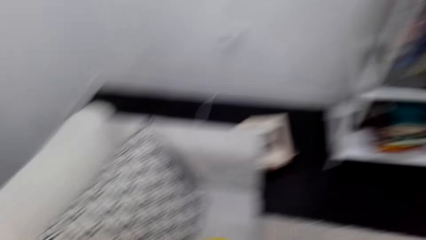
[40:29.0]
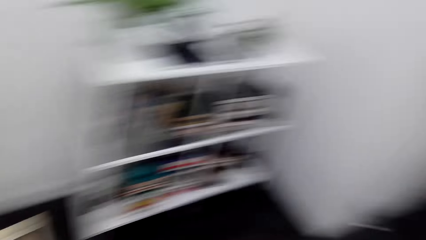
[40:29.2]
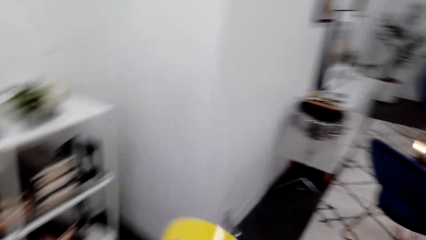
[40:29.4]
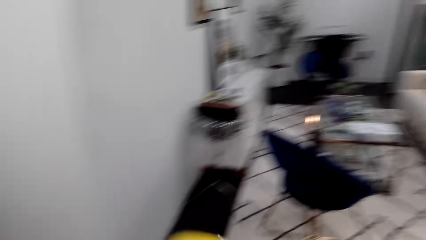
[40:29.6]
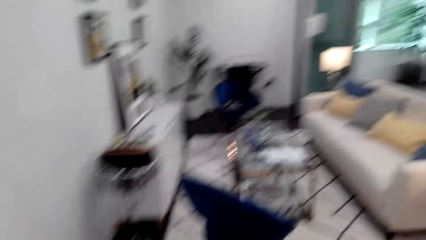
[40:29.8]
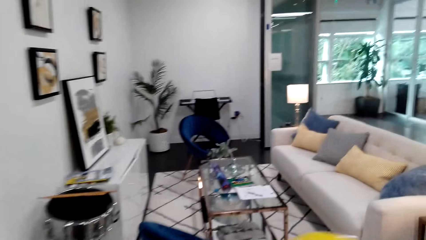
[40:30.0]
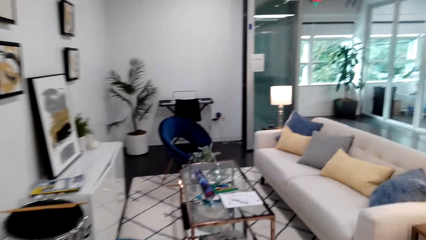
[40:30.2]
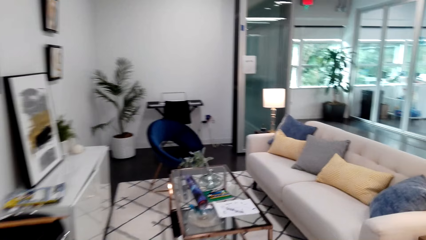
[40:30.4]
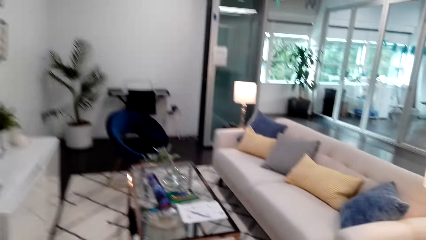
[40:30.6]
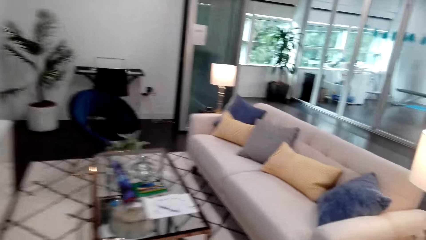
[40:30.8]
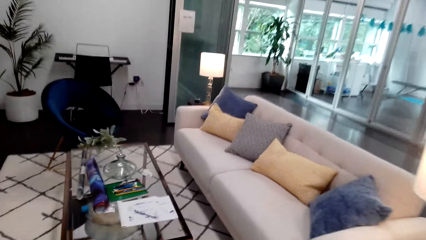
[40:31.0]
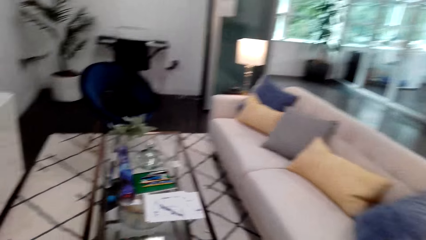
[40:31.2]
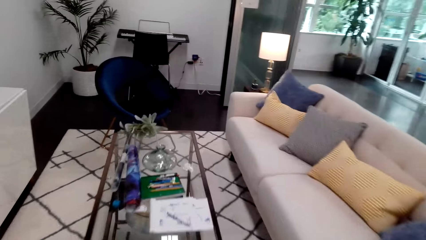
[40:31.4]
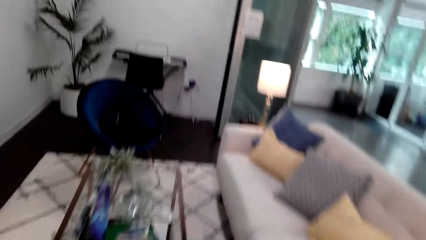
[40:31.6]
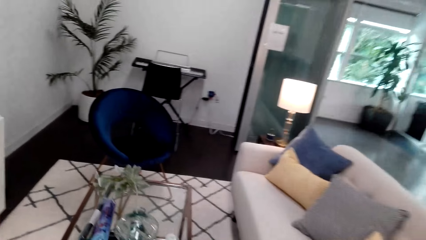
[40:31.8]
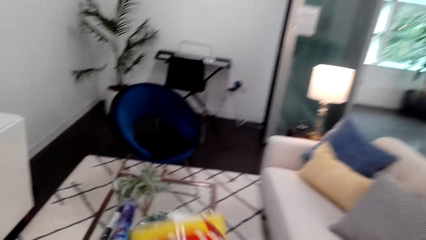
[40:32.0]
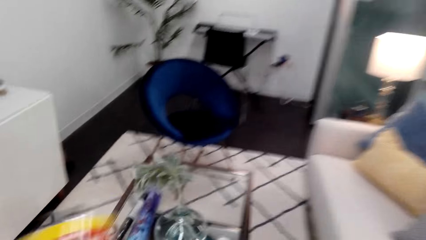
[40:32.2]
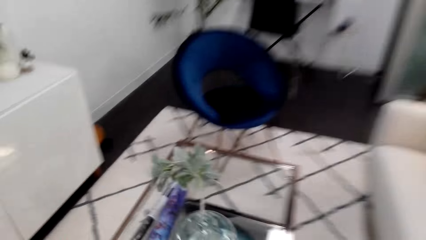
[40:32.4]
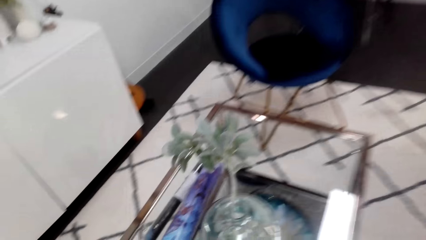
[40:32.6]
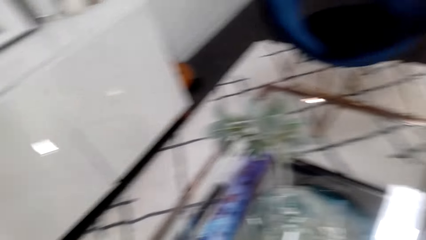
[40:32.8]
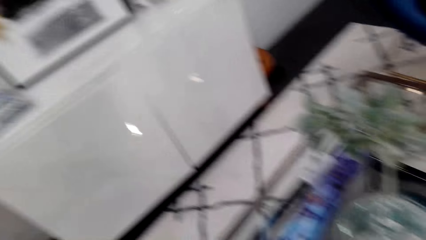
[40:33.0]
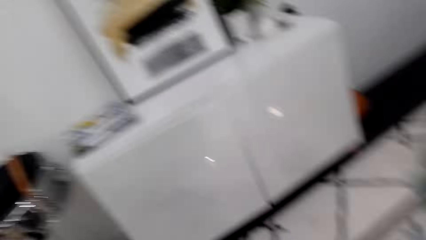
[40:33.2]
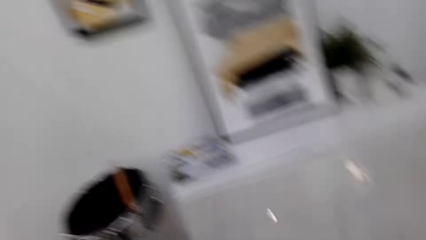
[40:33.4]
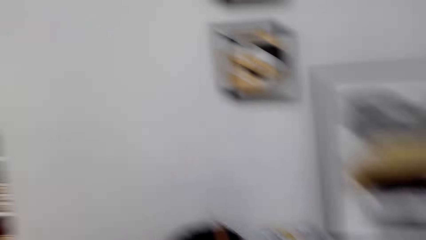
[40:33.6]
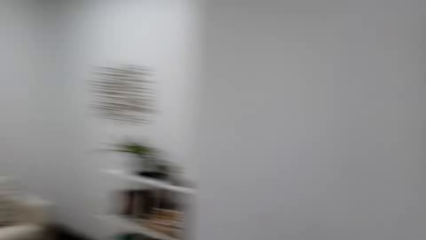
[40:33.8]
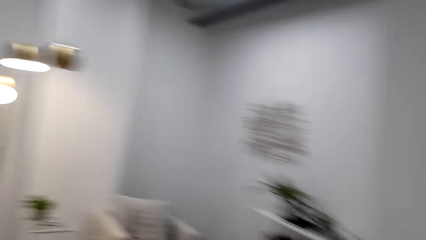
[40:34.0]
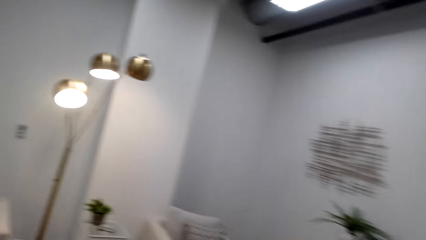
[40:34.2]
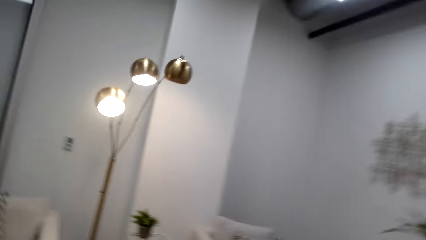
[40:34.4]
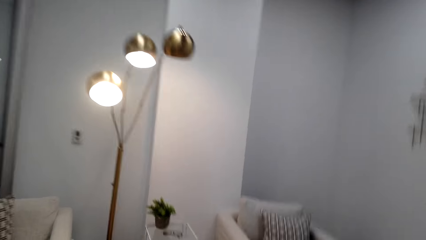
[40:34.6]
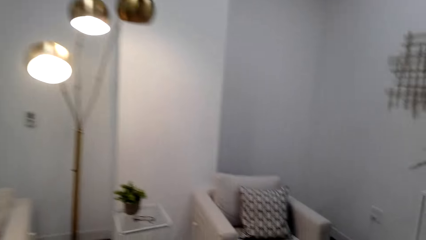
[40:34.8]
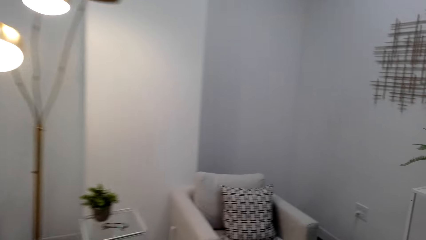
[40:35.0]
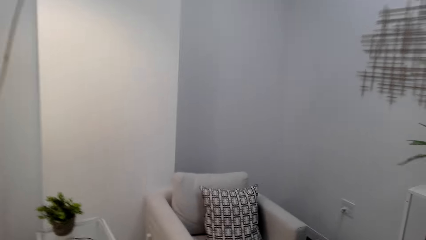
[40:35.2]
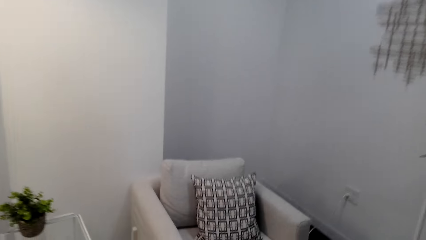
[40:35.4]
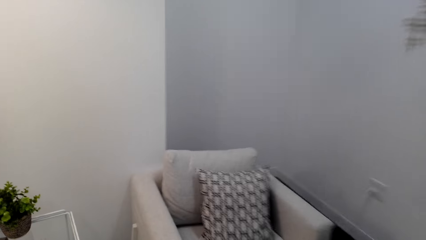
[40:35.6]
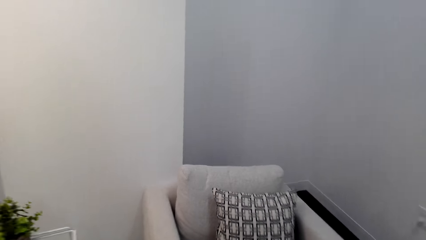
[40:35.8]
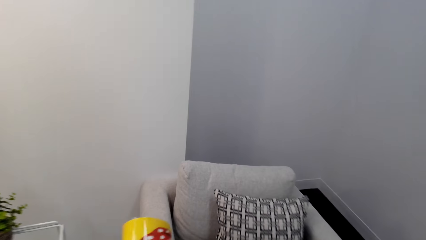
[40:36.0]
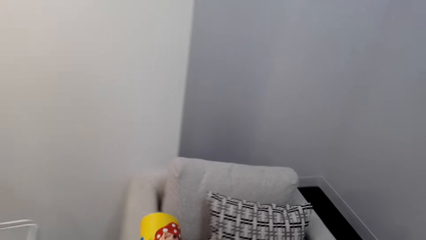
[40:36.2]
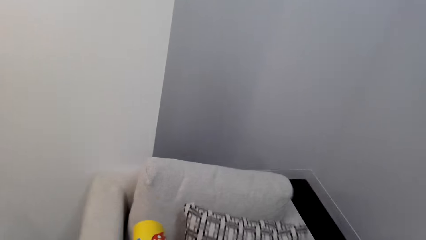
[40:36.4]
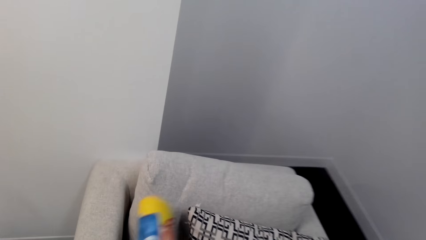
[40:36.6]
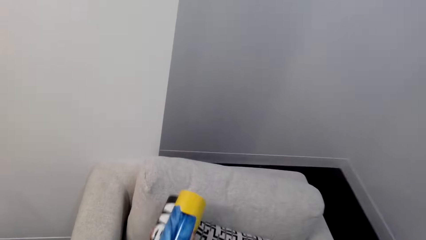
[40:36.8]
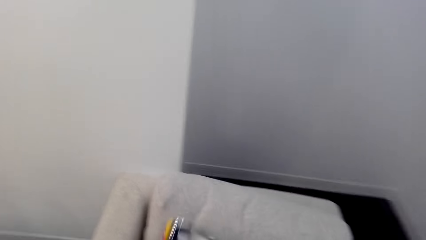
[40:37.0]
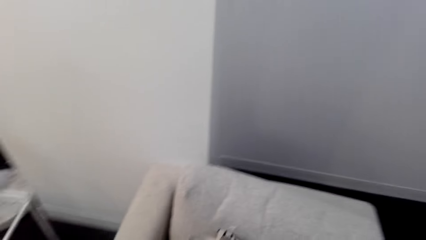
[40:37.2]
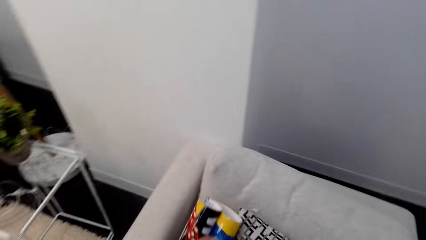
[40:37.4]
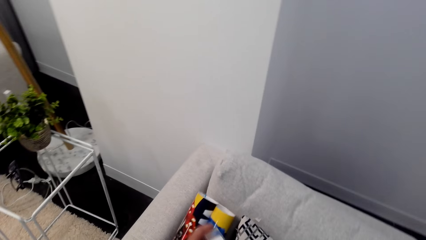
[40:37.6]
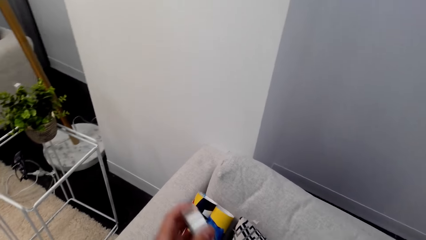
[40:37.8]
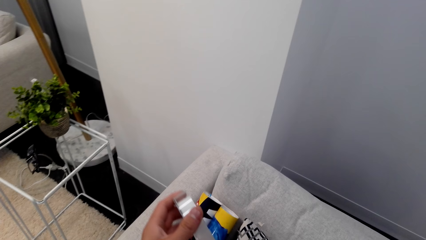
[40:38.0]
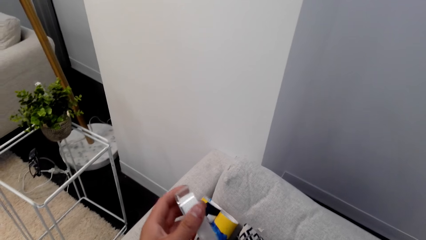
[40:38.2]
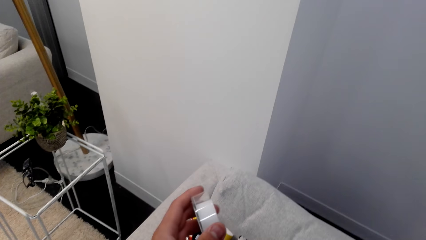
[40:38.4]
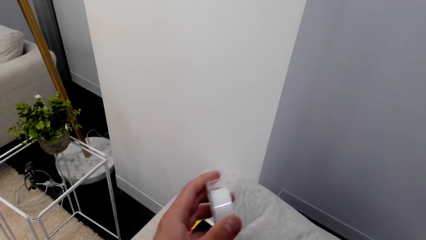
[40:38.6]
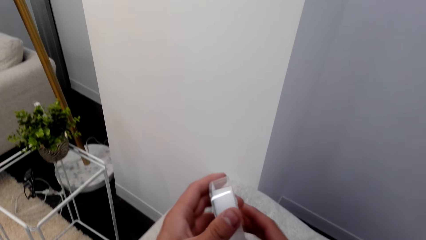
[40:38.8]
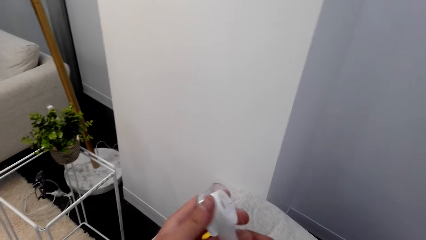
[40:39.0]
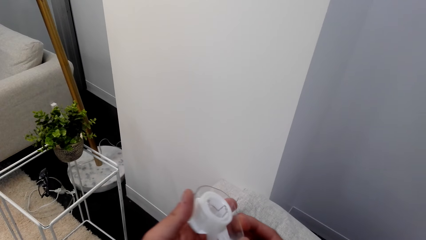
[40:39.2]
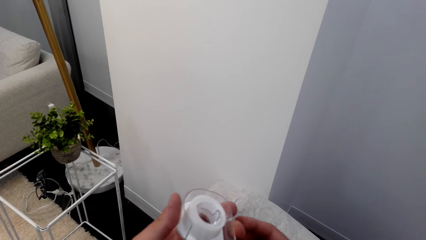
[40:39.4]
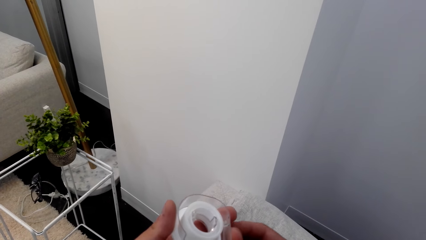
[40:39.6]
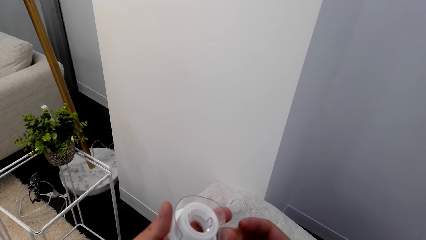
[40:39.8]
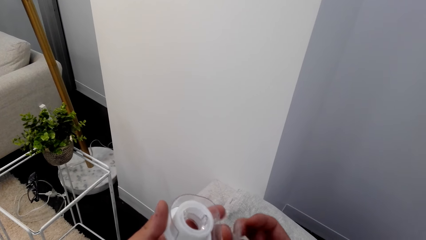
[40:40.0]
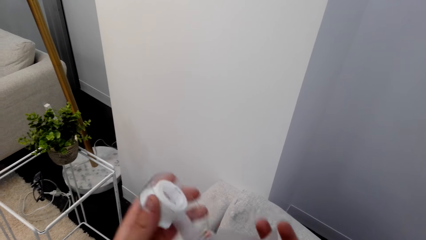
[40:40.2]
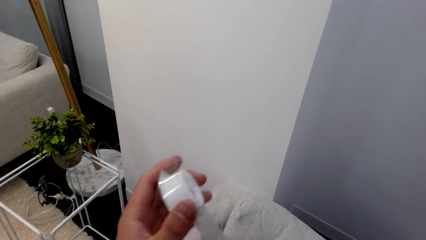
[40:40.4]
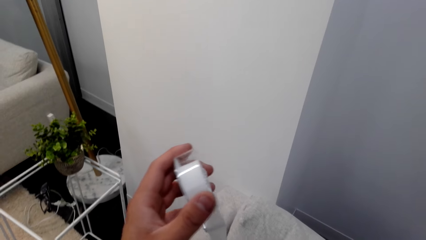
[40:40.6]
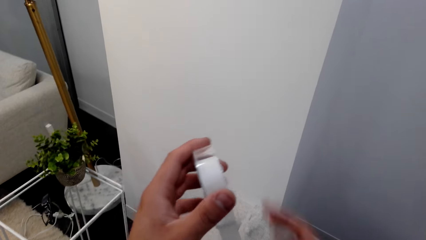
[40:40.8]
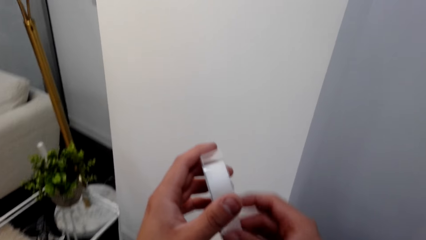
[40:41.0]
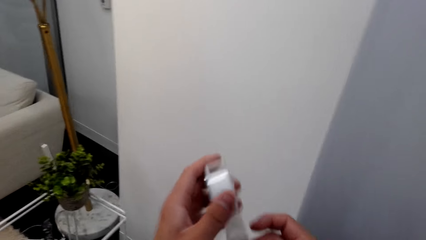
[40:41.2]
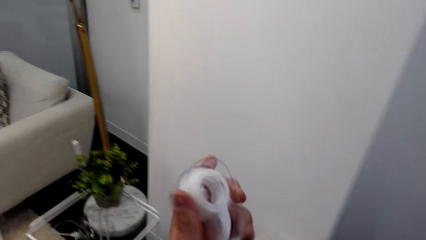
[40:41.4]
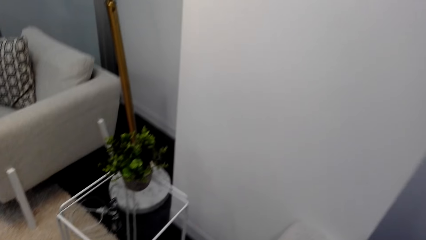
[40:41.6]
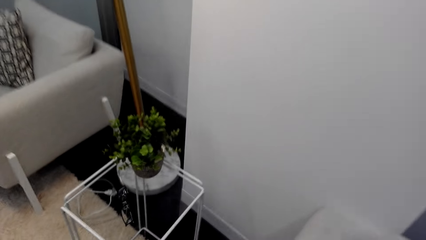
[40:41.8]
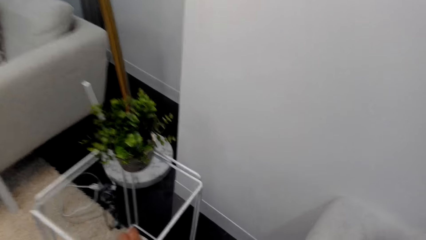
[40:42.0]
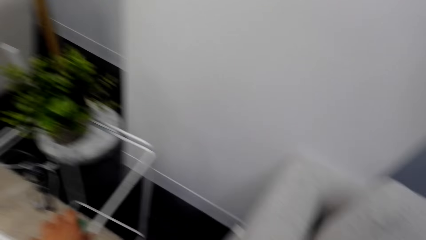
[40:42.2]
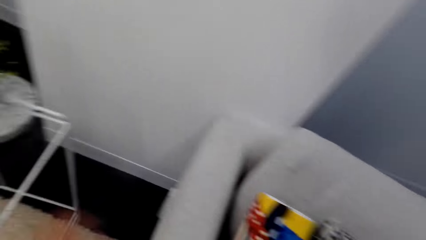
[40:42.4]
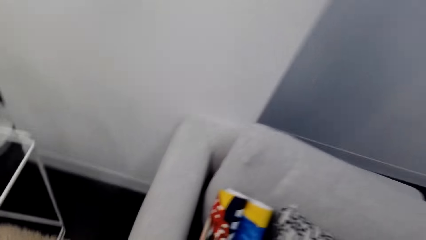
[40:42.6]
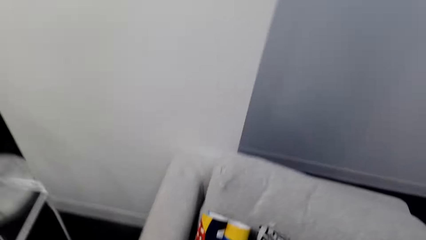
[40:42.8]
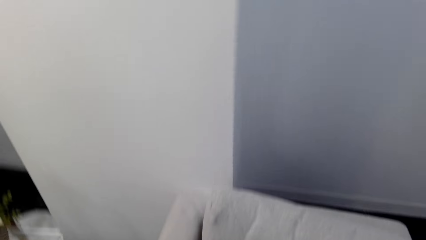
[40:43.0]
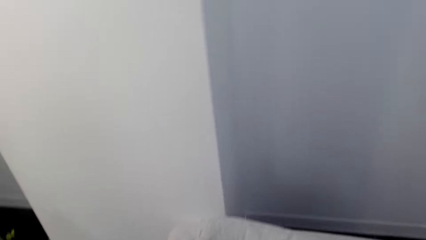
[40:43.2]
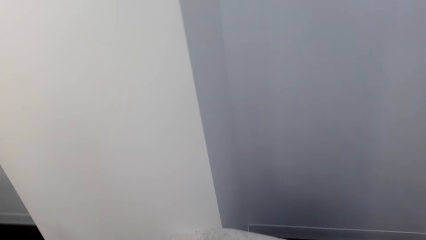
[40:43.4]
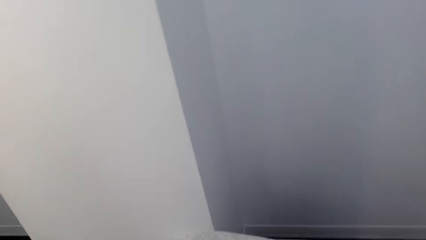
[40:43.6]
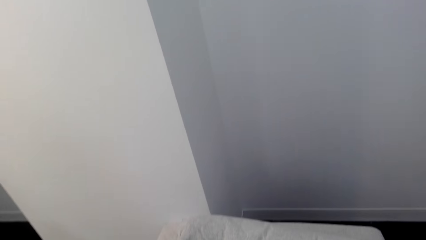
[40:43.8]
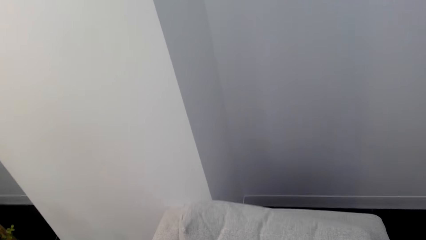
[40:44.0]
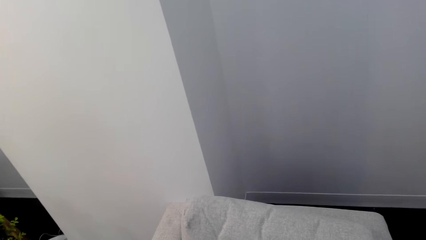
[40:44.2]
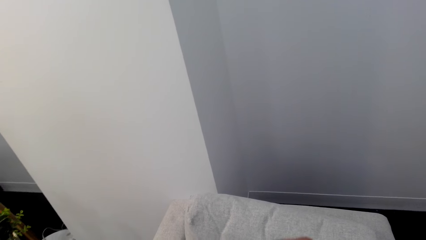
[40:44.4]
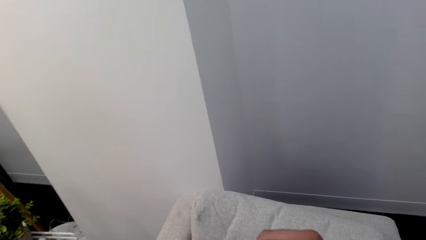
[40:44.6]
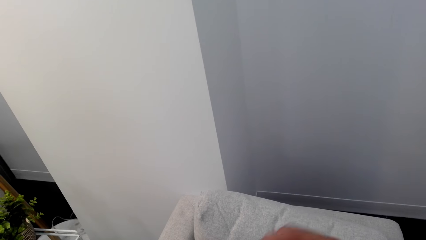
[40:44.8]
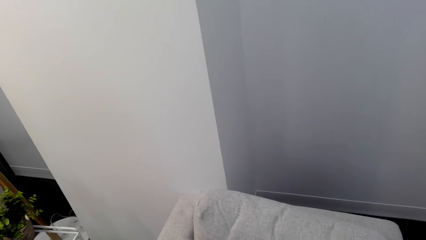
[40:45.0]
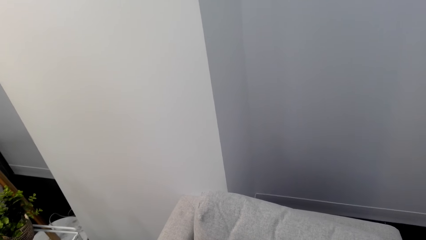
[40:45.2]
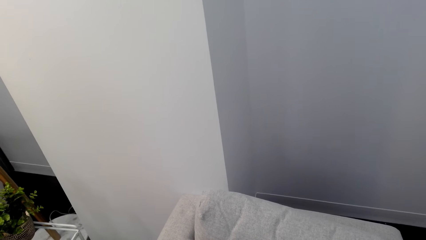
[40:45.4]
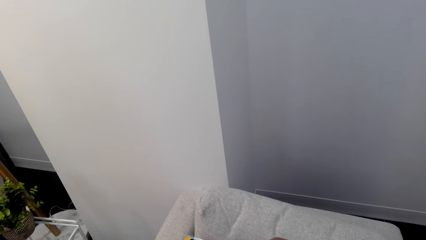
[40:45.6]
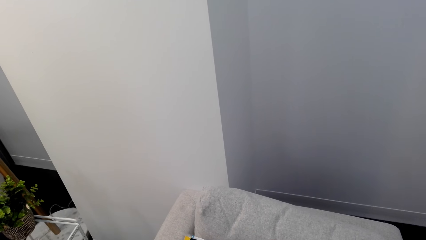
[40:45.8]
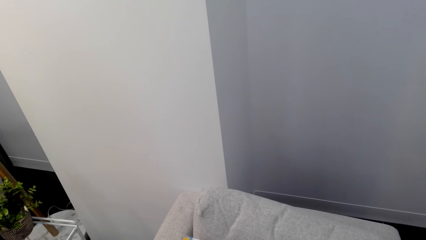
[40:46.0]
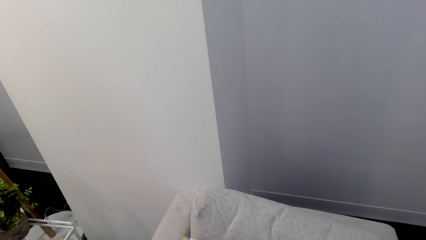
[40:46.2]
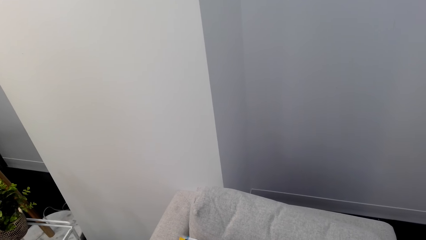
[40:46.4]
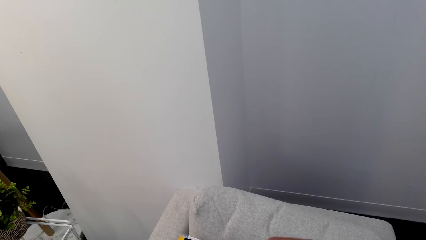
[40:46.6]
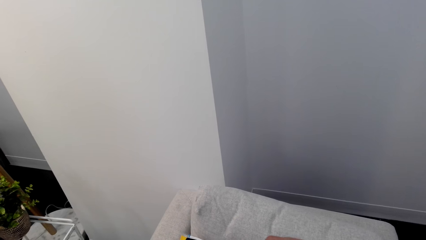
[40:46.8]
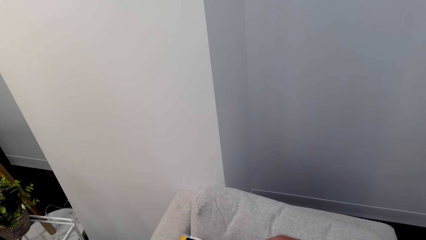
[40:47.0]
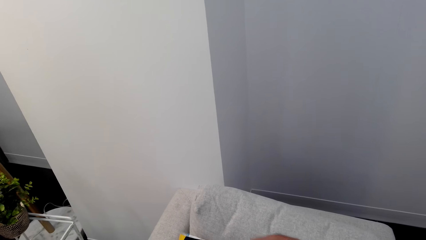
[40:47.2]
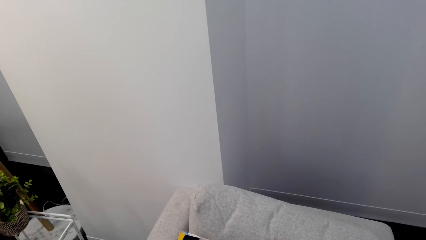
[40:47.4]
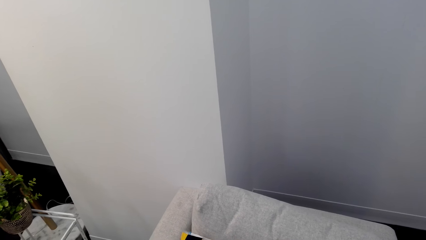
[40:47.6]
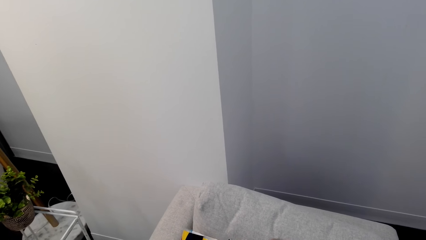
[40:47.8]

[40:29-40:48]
The camera wearer looks around. They walk around the room. They pick wallpaper from the table. They move around the room. They put wallpapers on the sofa. They unfold the wallpaper. They pick the sellotape. They pull the tape. They cut the sellotape. They drop the tape on a table. They do something.
